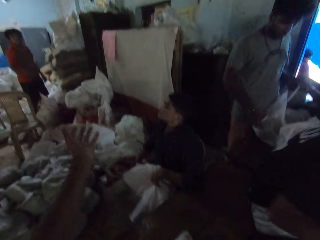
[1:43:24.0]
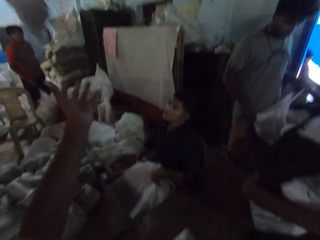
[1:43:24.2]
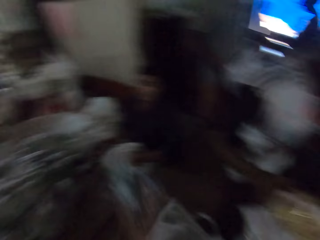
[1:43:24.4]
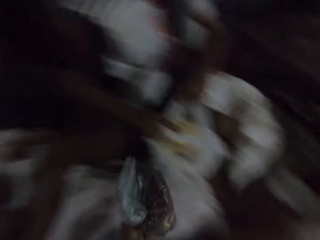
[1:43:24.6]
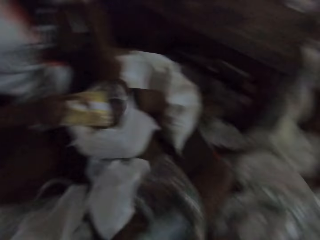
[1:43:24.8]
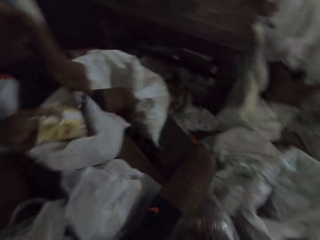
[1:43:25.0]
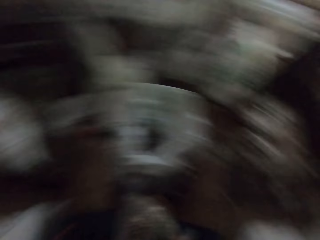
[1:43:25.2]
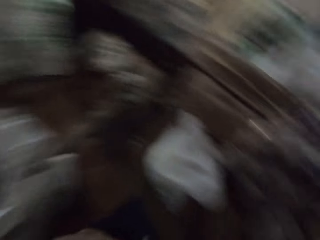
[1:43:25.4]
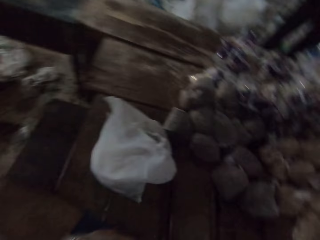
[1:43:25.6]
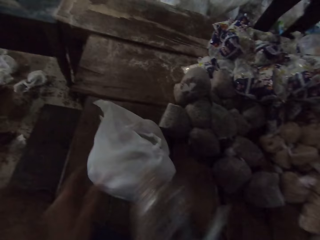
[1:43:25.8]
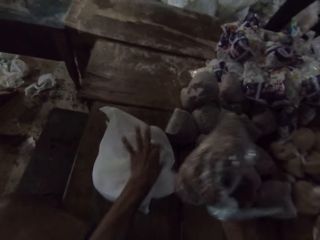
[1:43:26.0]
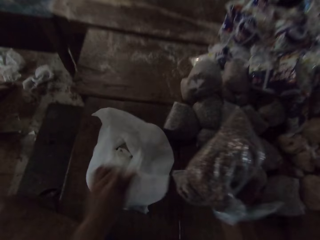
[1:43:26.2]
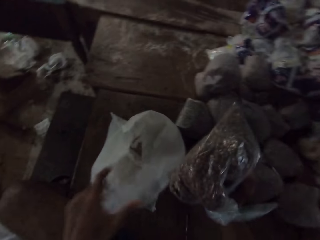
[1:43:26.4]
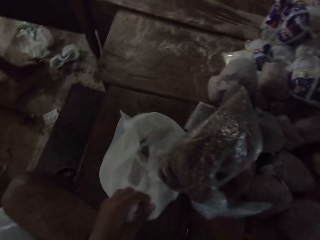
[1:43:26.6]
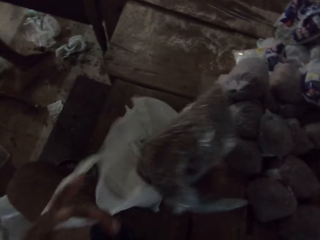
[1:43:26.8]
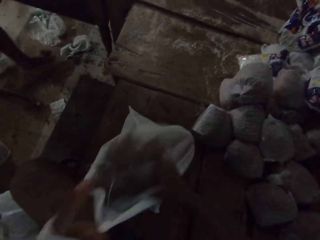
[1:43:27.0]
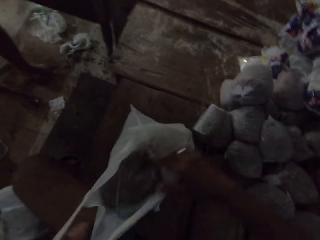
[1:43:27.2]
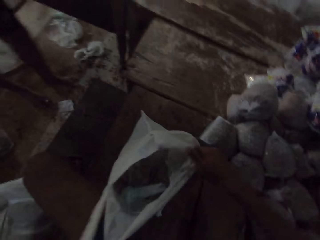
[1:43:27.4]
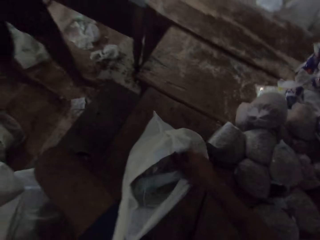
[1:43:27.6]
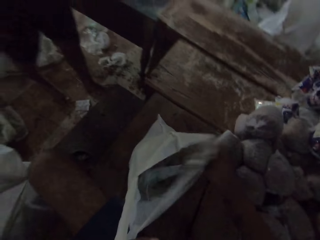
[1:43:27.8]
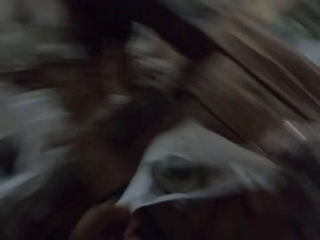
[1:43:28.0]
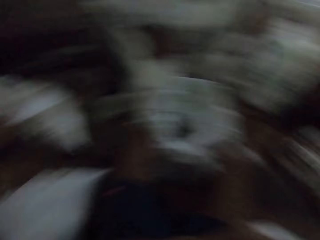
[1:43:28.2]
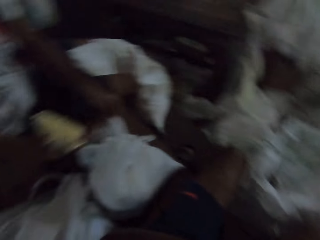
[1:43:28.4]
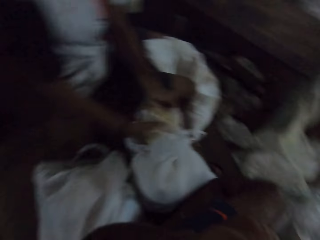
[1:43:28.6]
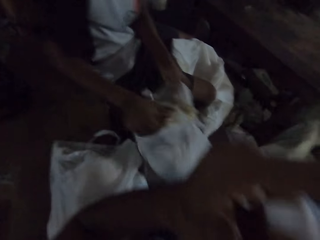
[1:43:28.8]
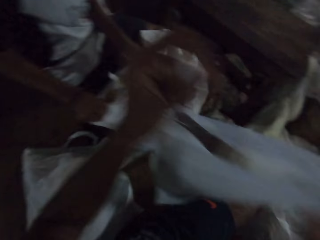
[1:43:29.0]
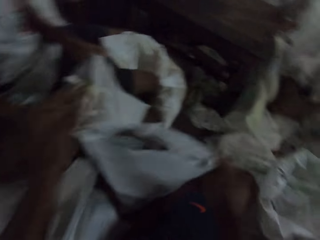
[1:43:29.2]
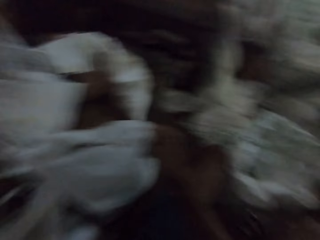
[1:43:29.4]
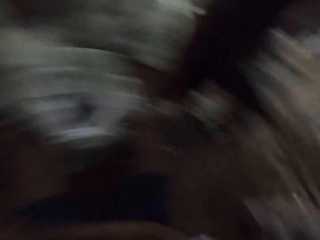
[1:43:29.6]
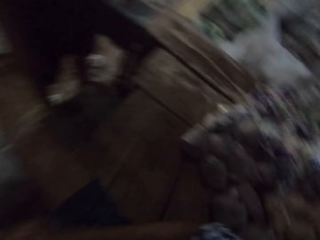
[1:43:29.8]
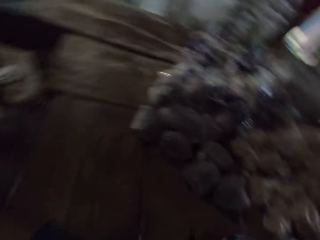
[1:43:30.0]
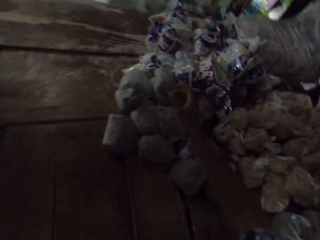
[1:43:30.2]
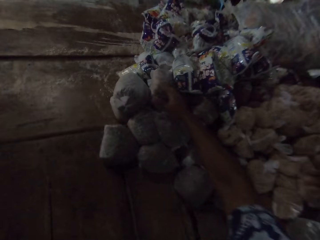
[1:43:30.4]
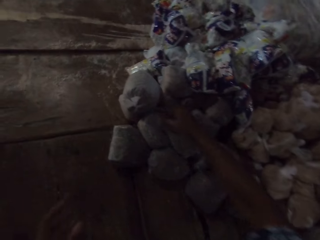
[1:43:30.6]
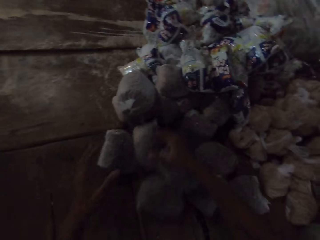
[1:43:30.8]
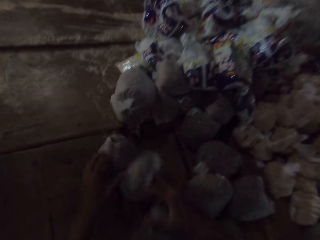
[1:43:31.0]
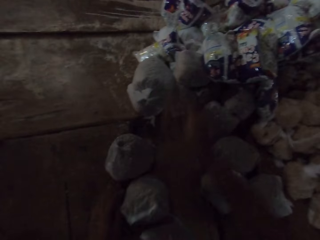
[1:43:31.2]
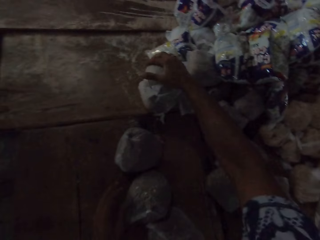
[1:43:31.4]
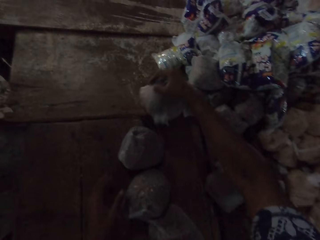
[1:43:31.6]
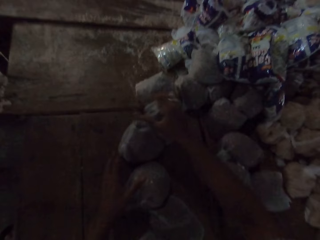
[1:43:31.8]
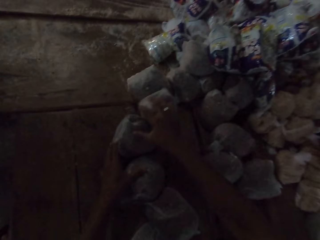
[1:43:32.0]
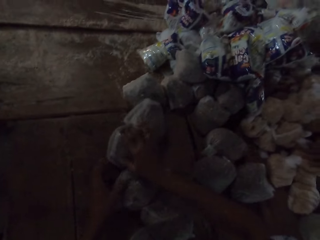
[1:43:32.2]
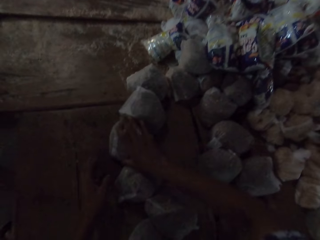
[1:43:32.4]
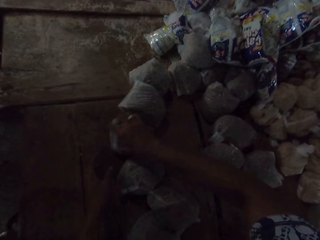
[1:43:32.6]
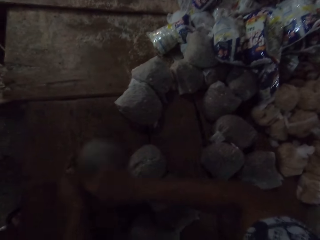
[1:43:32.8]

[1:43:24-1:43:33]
The camera wearer interacts with a man. Another man picks a plastic bag from the table with both hands. The first man throws a bag of sand to the camera wearer with his right hand. The camera wearer catches the bag of sand with his left hand. A third man drops a bag of chips in his right hand into a plastic bag on the table. The camera wearer holds the plastic bag on the table with both hands. He packs the polythene bags. He drops the bag of sand into the plastic bag on the table with his right hand. He picks the plastic bag from the table with both hands. The third man drops the bag of chips in his right hand into the plastic bag on the table. The third man picks the plastic bag from the table with both hands. The camera wearer drops the plastic bag on the table with both hands. He moves some bags of sand on the table with both hands. He puts bags of something together.

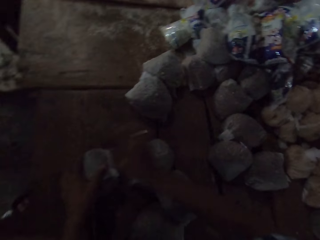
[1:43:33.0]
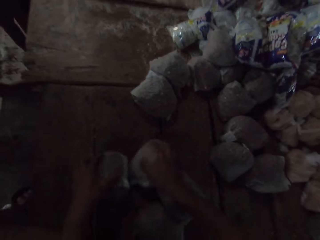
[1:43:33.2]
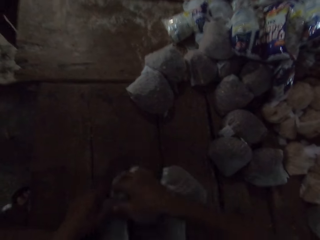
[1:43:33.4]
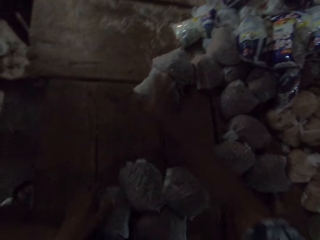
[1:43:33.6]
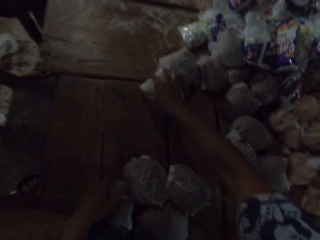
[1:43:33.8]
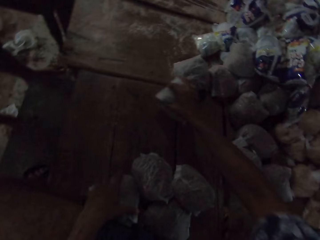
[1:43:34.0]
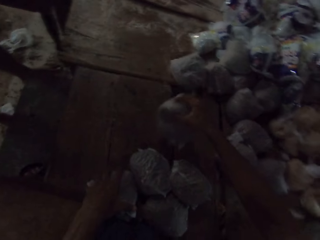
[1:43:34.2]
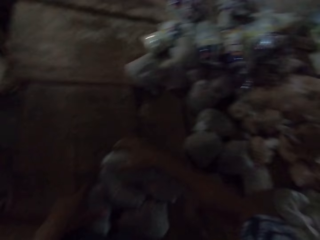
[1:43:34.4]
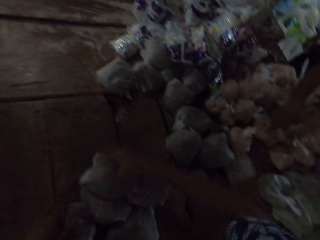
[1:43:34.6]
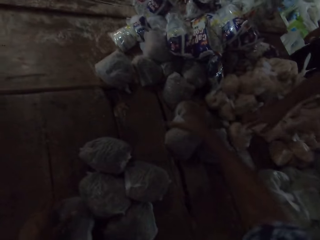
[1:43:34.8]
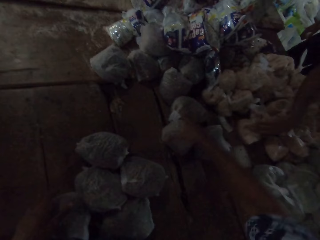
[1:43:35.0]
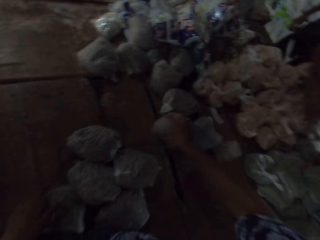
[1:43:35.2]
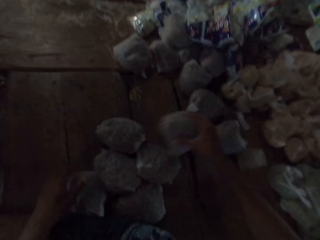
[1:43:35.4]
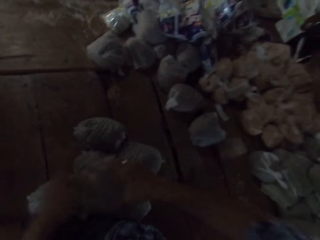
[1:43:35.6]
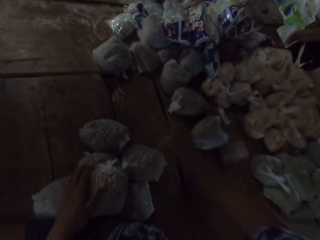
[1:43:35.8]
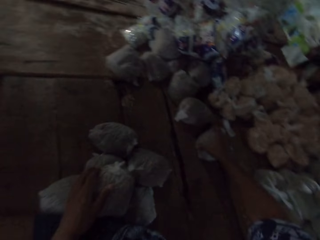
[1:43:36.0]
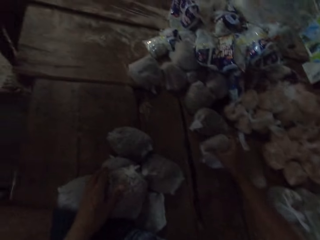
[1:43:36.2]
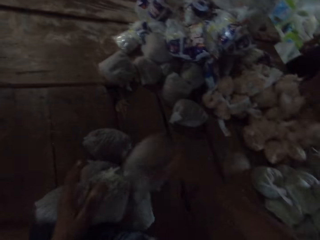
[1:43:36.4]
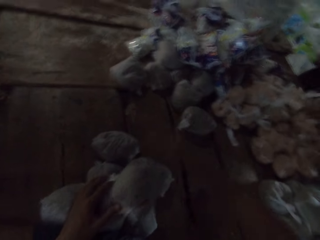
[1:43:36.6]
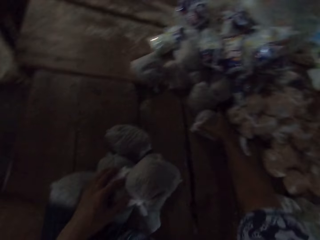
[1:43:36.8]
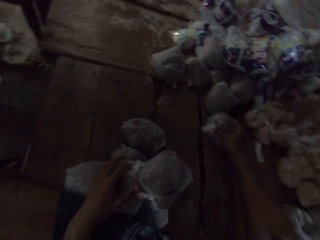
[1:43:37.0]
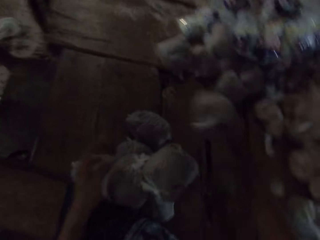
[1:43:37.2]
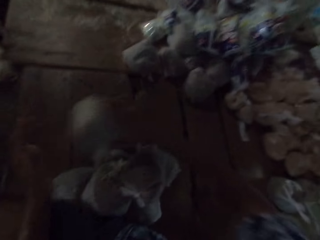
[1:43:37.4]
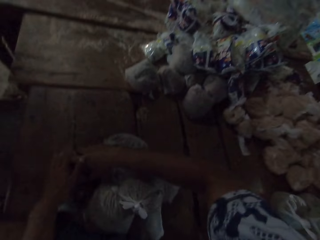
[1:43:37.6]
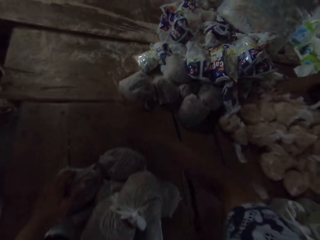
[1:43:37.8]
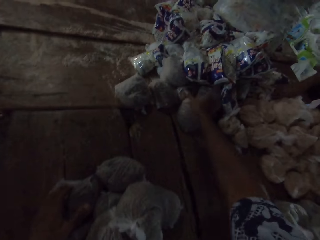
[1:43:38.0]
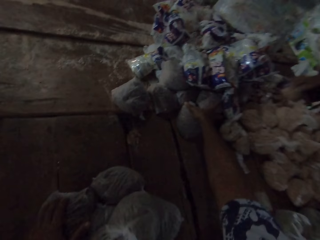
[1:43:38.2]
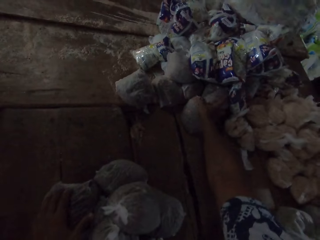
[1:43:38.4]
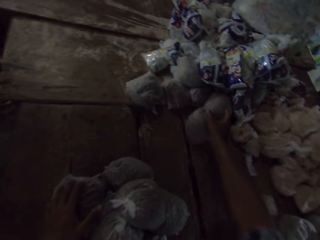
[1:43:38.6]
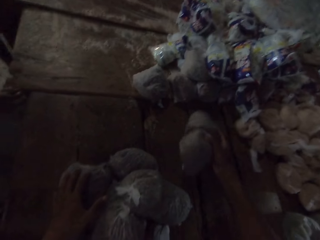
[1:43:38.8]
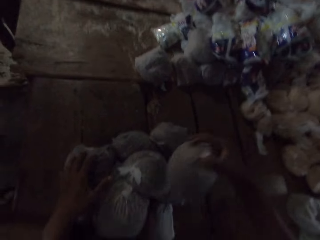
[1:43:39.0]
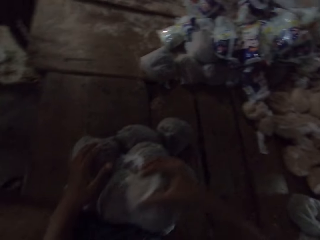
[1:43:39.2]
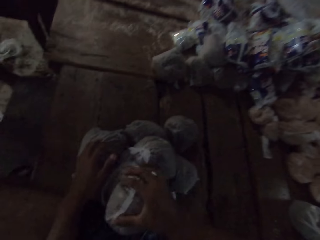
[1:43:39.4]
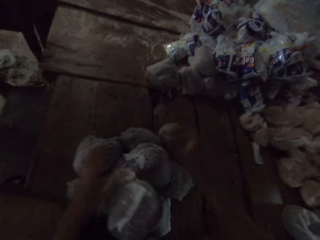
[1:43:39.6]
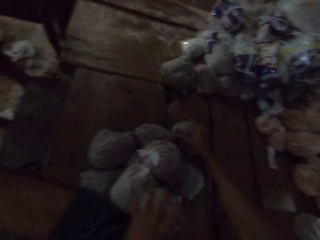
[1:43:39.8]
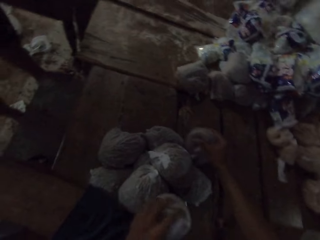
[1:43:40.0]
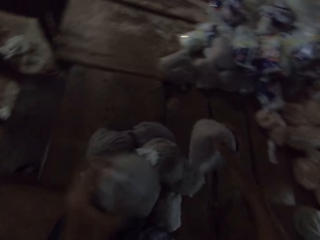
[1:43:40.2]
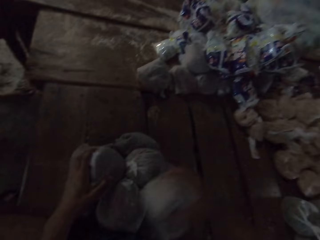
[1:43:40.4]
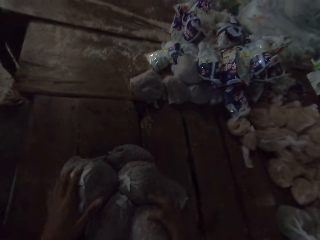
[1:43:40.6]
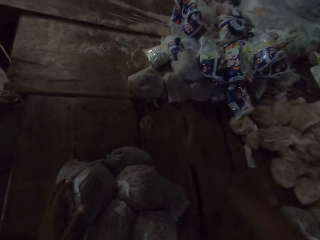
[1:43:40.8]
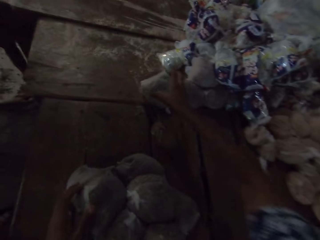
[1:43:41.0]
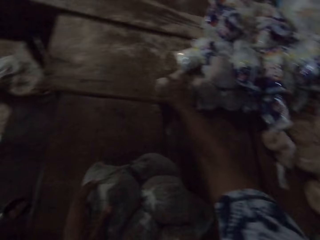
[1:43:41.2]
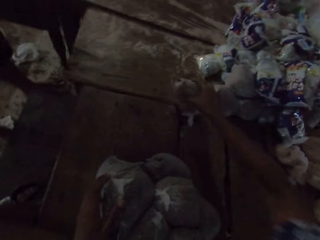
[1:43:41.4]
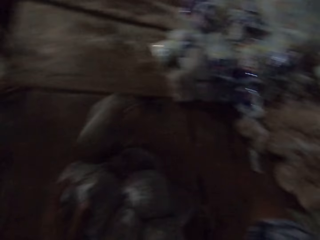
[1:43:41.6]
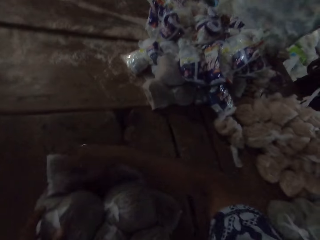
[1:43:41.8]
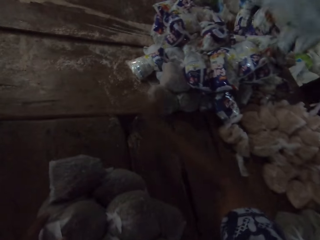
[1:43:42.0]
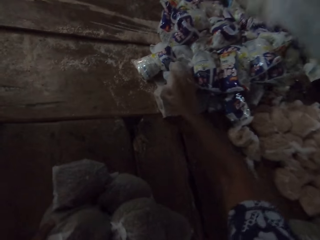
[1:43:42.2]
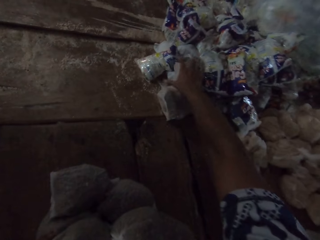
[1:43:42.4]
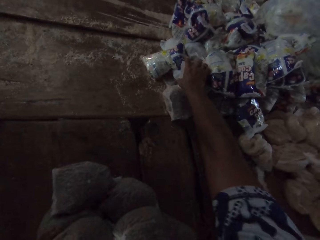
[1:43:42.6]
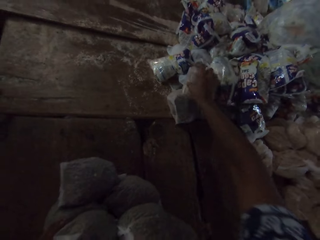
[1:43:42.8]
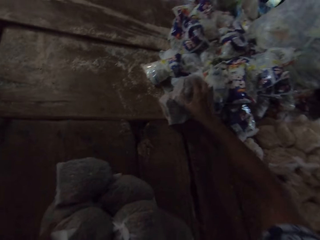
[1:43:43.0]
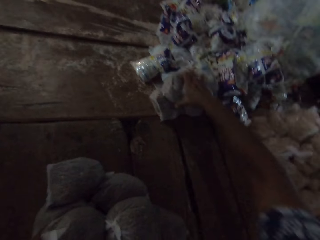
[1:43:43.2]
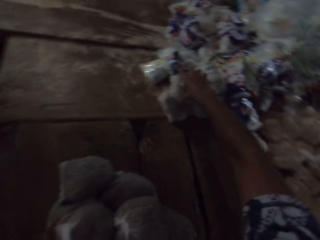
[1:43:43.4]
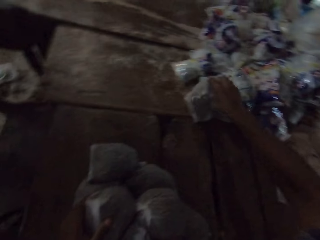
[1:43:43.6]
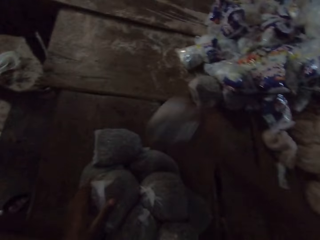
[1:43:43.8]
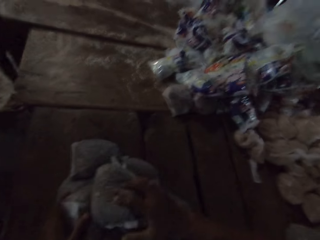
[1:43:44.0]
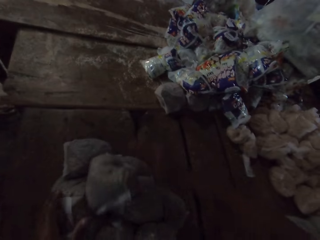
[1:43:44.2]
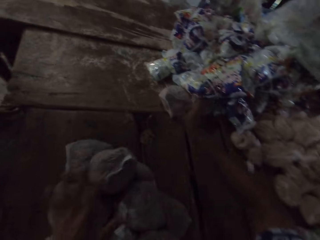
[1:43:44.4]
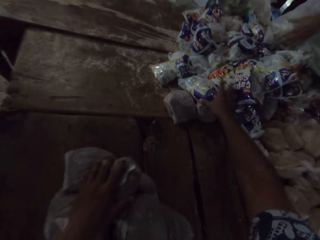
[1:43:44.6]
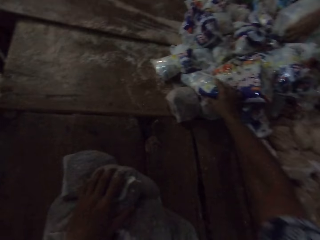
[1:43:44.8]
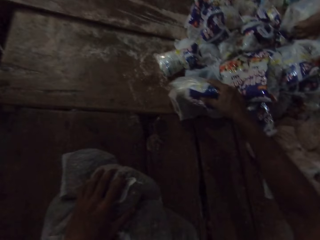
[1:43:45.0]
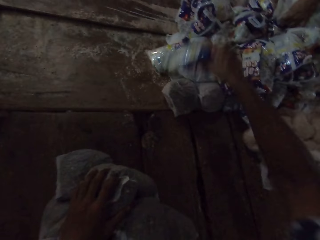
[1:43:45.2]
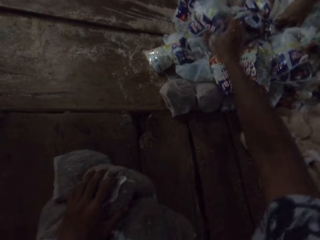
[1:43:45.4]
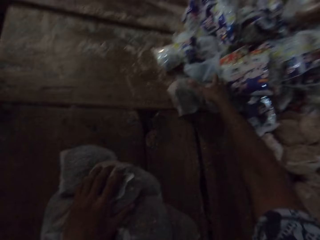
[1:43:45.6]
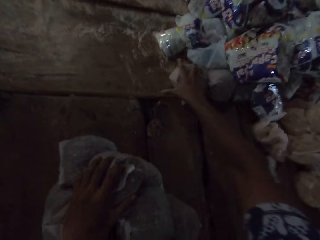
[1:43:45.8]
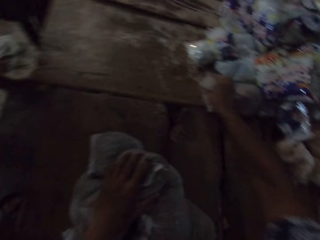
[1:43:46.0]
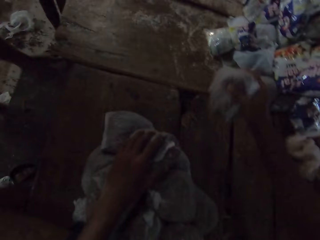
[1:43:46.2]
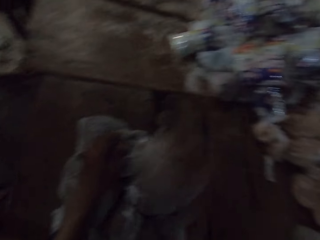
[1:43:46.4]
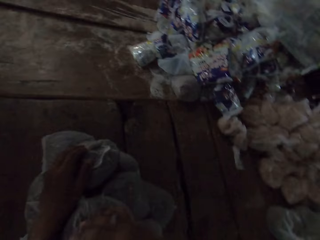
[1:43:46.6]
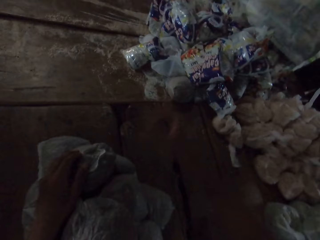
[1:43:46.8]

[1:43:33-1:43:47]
The camera wearer picks a bag of sand from the table with his right hand. He drops the bag of sand on the table with his right hand. He picks the bag of sand from the table with his right hand. The man moves some bags of sand on the table with his right hand. The camera wearer drops the bag of sand on the table with his right hand. He picks the bag of sand from the table with his right hand. He drops the bag of sand on the table with his right hand. He picks the bag of sand from the table with his right hand. He drops the bag of sand on the table with his right hand. The man picks the bag of sand from the table with his right hand. The camera wearer picks the bag of sand from the table with his right hand. He drops the bag of sand on the table with his right hand. He picks the bag of sand from the table with his right hand. He picks the bag of sand from the table with his left hand. He drops the bag of sand on the table with his left hand. He drops the bag of sand on the table with his right hand. He picks the bag of sand from the table with his right hand. He drops the bag of sand on the table with his right hand. The man pours bags of chips from the plastic to the table with both hands. The camera wearer picks the bag of sand from the table with his right hand. He drops the bag of sand on the table with his right hand. He picks a bag of chips from the table with his right hand. He drops the bread in his right hand on the table. He gathers beans in plastic bags on the table with both hands.
